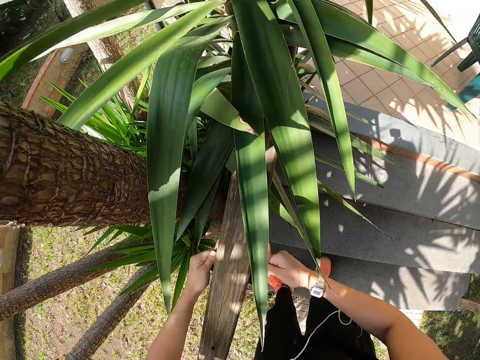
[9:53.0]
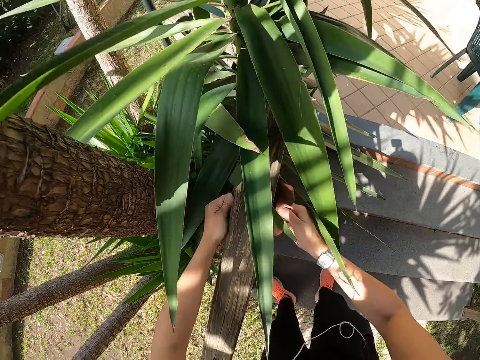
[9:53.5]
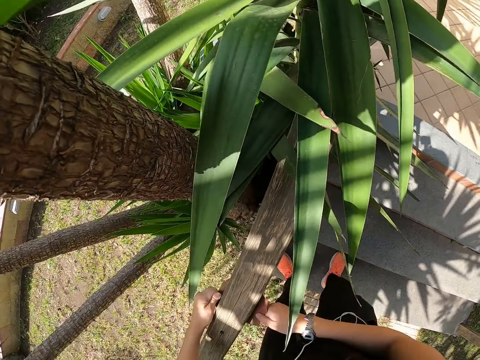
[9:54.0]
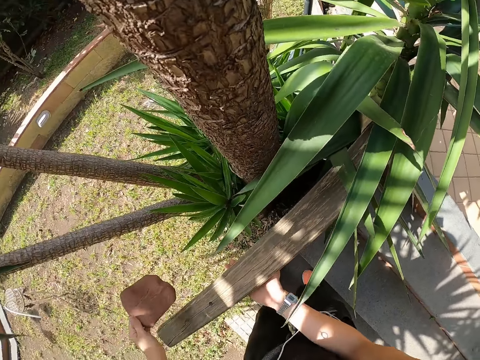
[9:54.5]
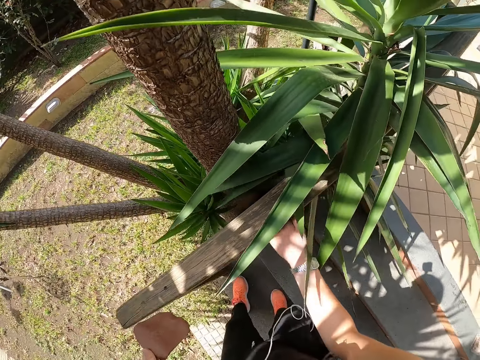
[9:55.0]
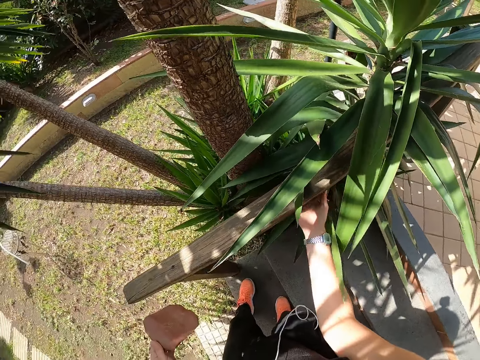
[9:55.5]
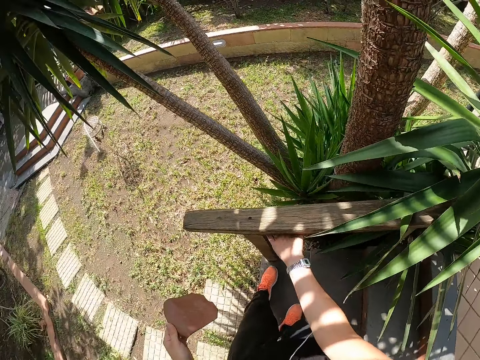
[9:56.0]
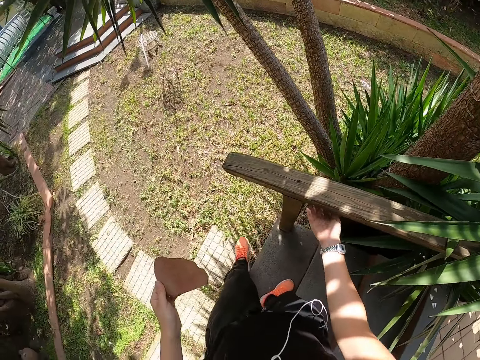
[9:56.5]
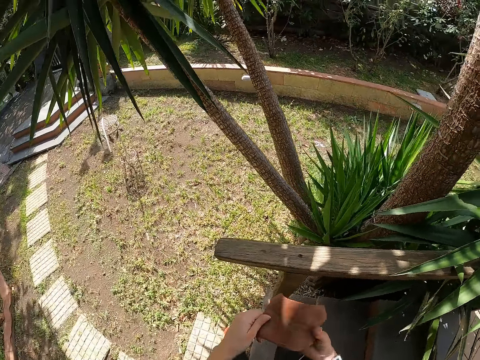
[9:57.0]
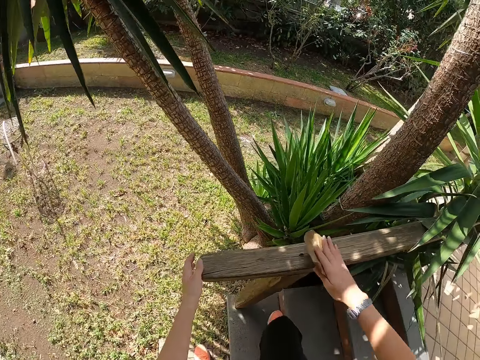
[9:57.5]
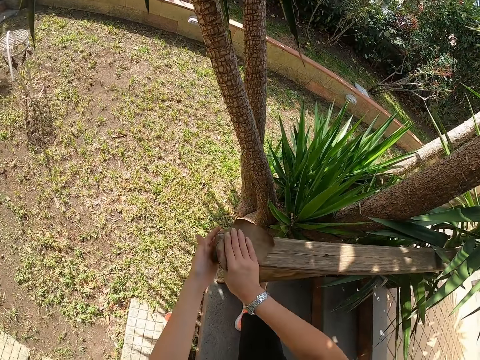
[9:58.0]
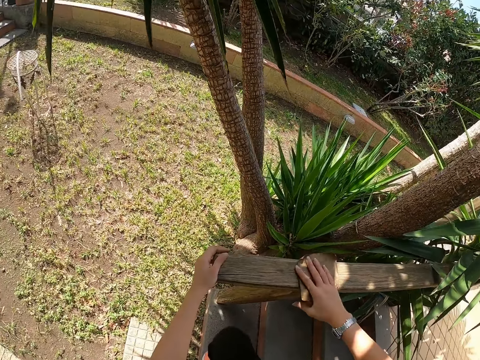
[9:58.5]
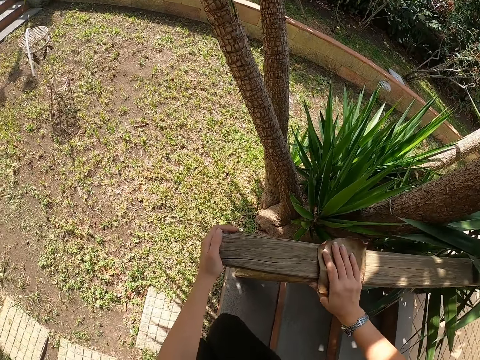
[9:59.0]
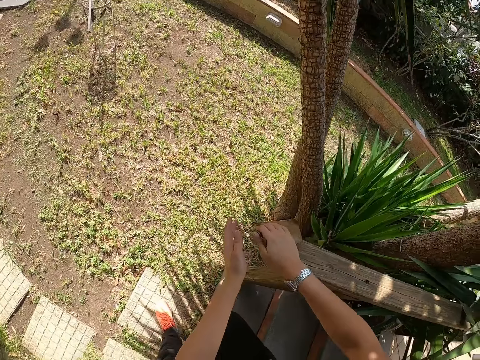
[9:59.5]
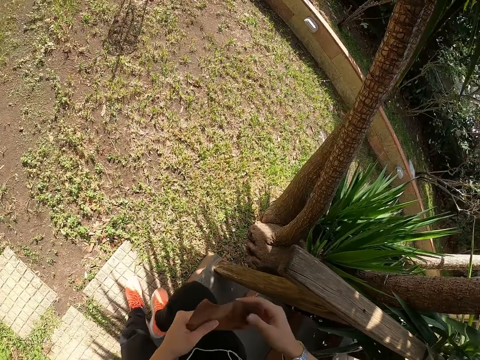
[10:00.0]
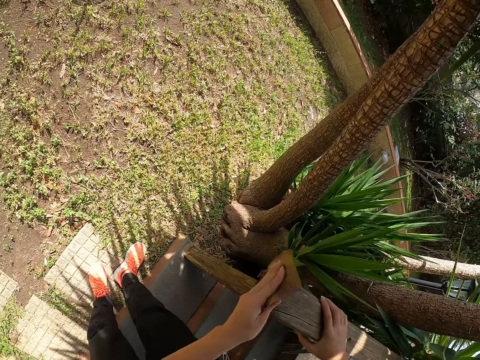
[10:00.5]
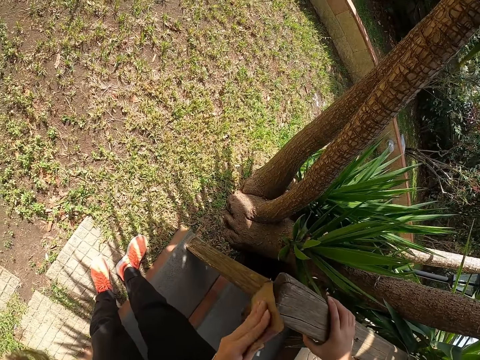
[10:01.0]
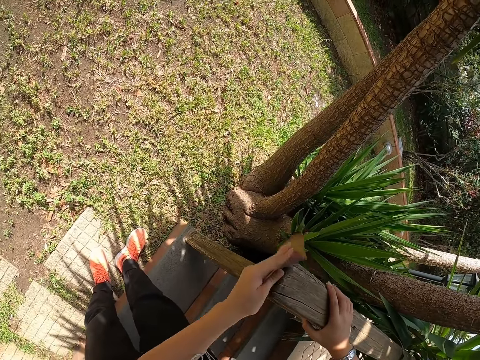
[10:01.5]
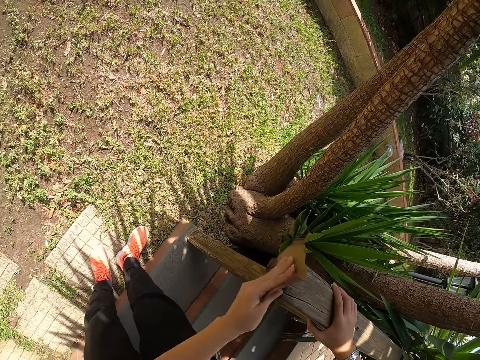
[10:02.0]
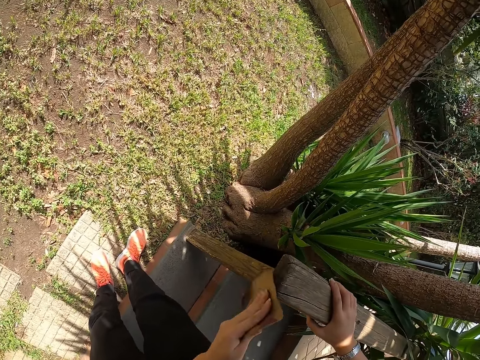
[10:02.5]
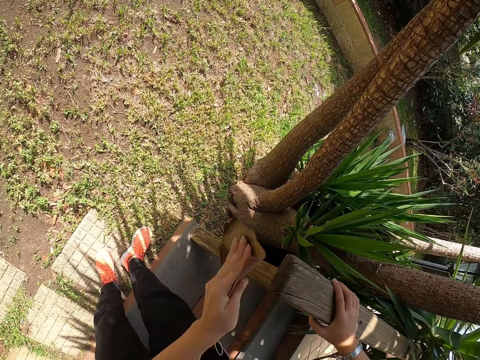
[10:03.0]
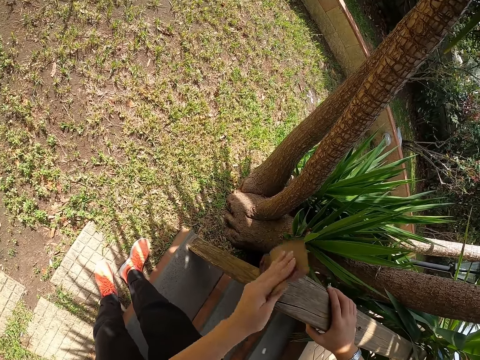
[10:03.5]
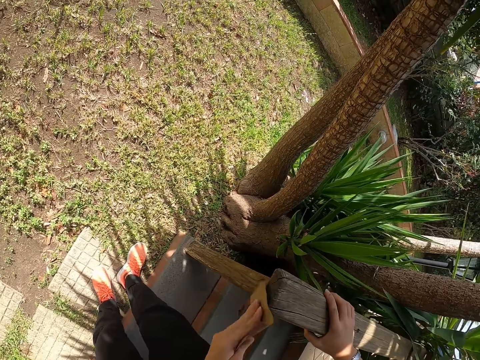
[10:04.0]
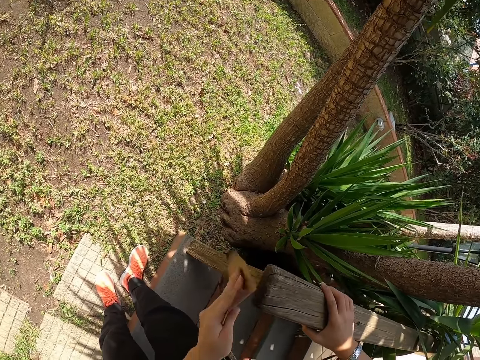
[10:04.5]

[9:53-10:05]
The camera wearer feels the wood with the right hand. They place the sandpaper on the right hand. They scrub the wood. They place the sandpaper on the left hand. They hold the wood with the right hand and scrub the wood.

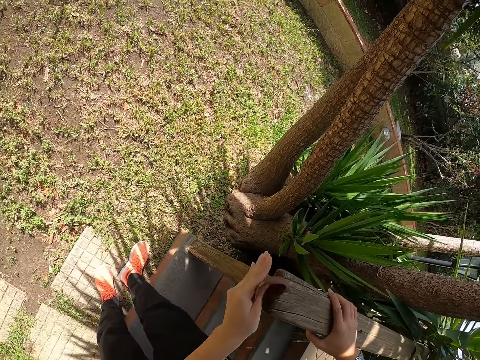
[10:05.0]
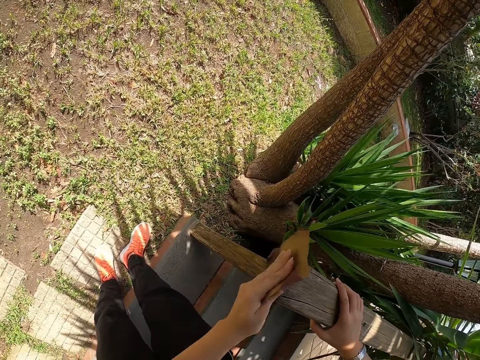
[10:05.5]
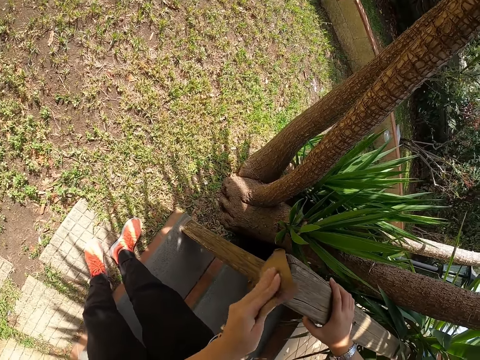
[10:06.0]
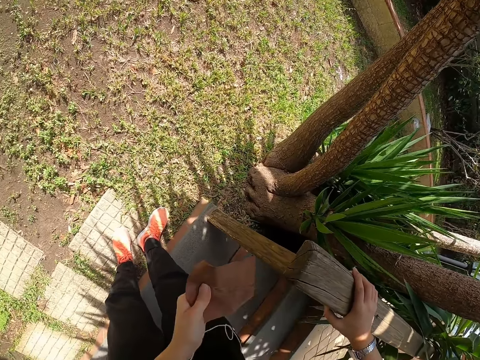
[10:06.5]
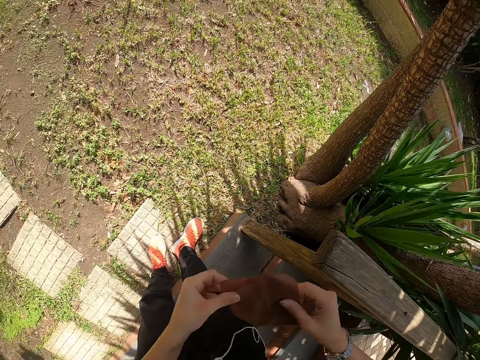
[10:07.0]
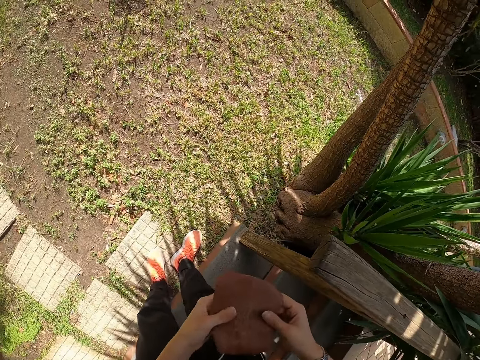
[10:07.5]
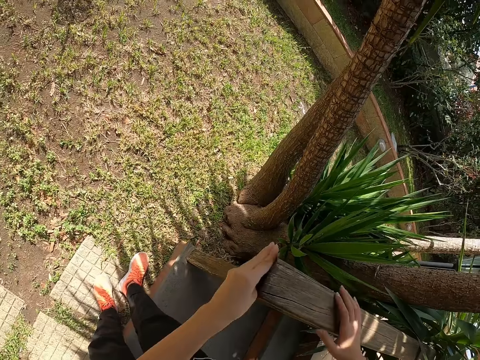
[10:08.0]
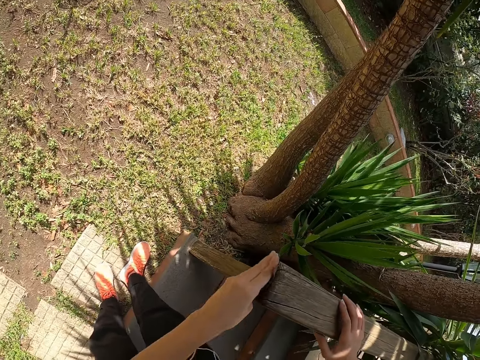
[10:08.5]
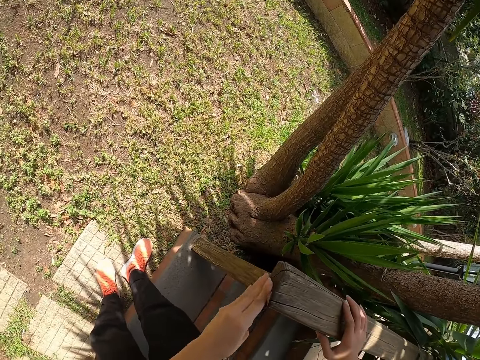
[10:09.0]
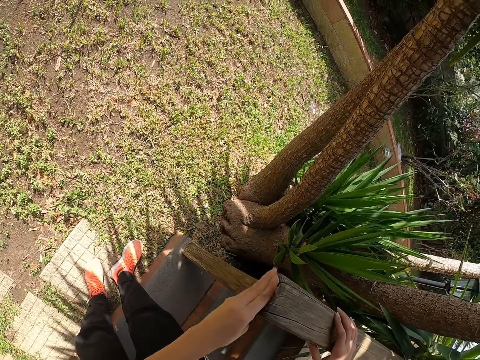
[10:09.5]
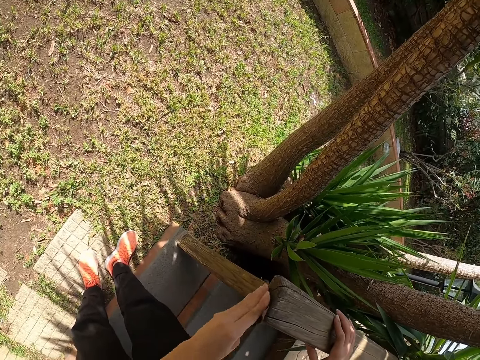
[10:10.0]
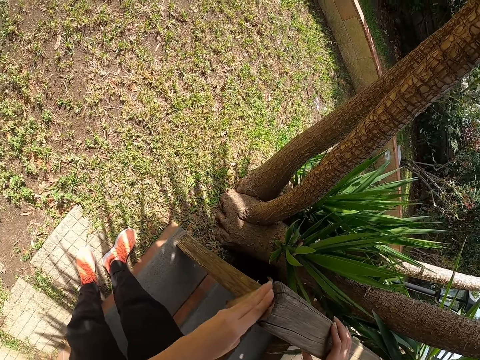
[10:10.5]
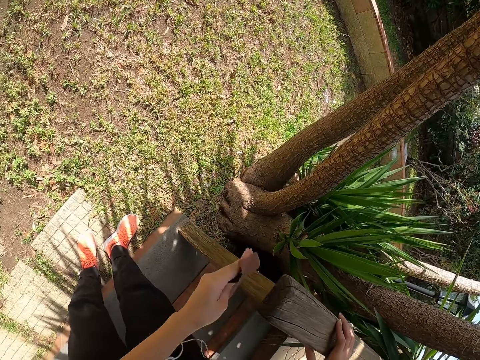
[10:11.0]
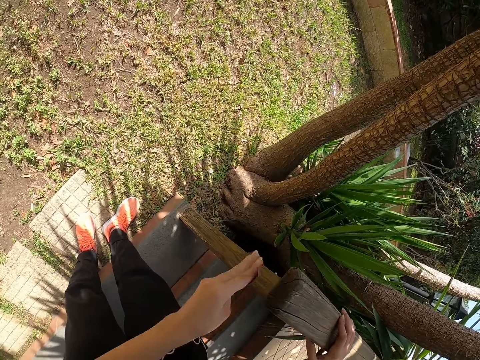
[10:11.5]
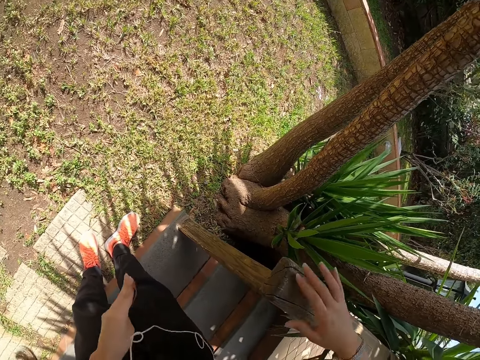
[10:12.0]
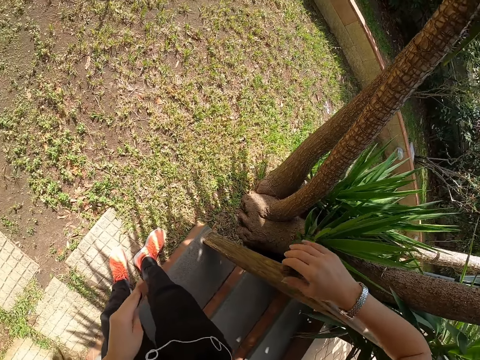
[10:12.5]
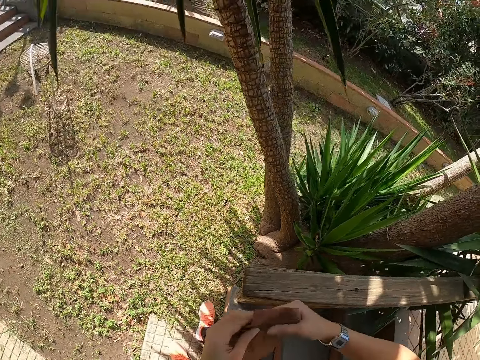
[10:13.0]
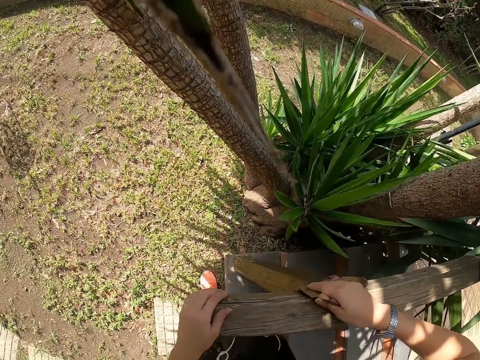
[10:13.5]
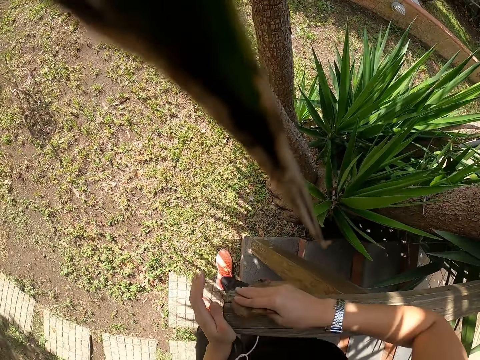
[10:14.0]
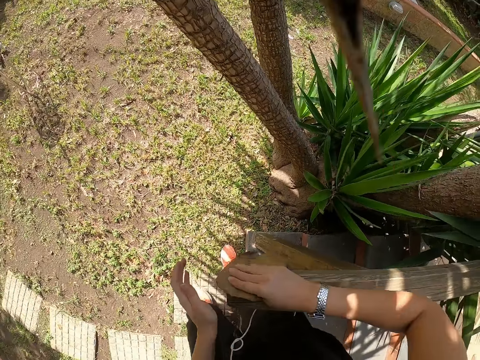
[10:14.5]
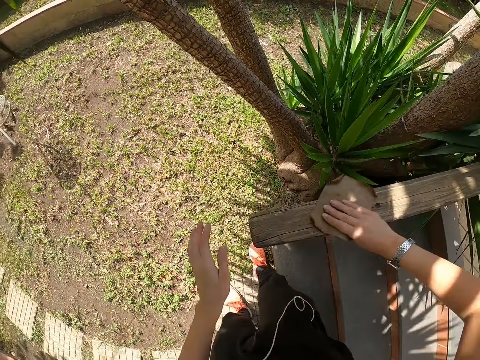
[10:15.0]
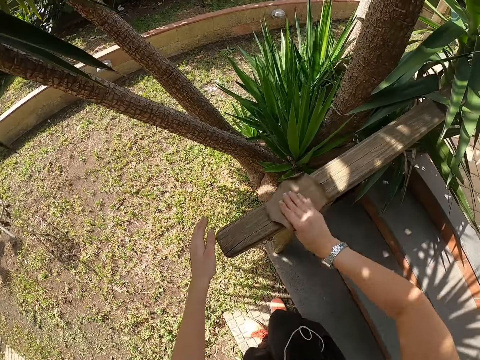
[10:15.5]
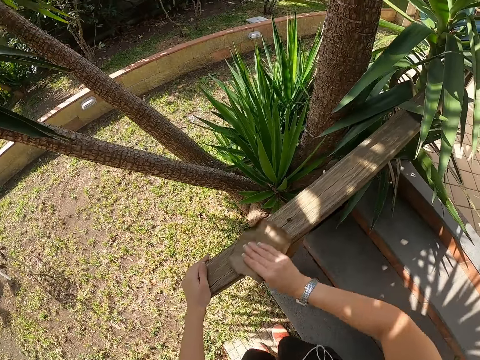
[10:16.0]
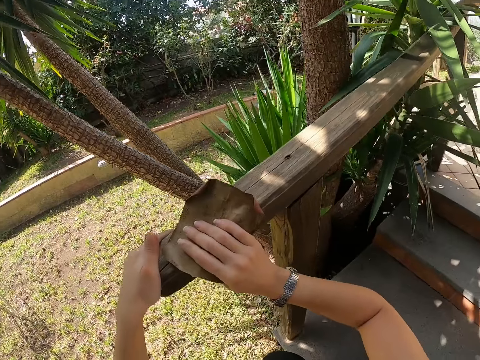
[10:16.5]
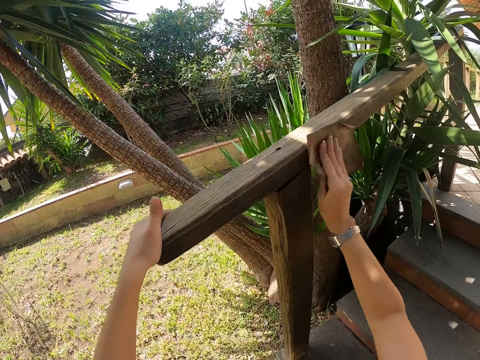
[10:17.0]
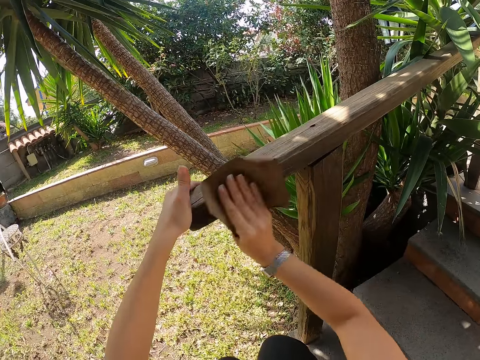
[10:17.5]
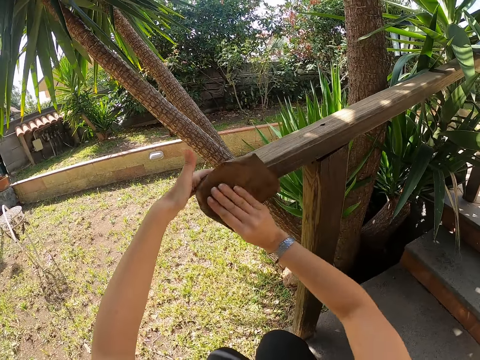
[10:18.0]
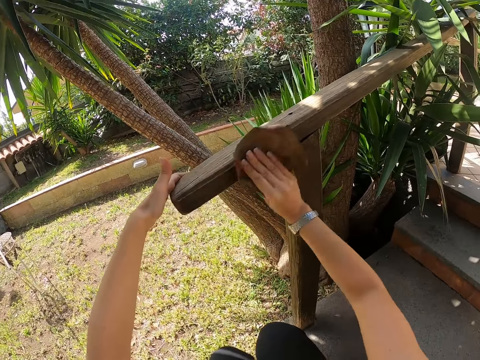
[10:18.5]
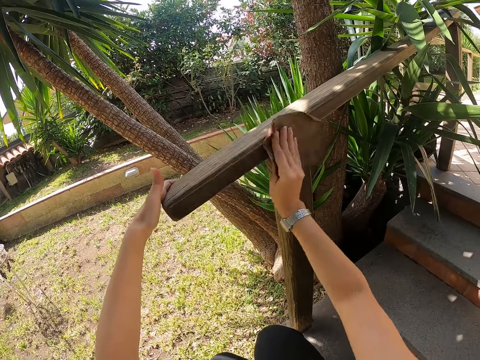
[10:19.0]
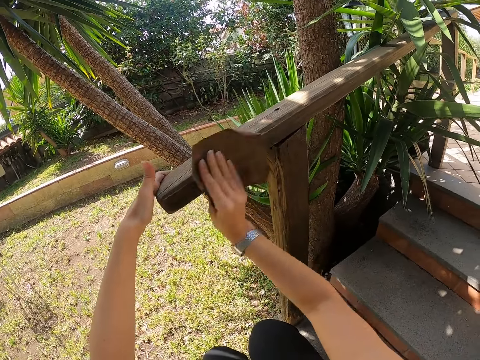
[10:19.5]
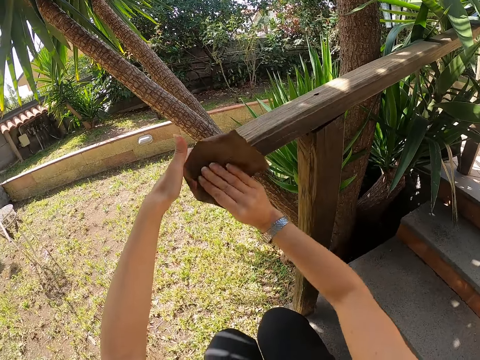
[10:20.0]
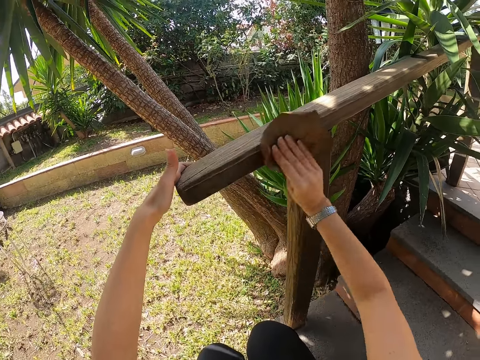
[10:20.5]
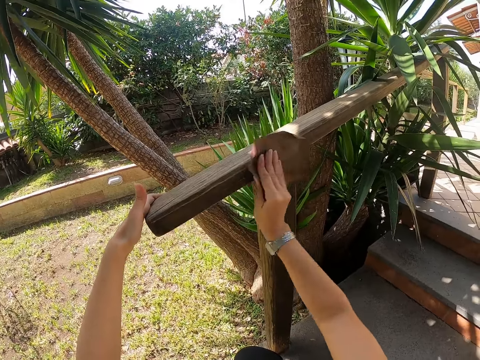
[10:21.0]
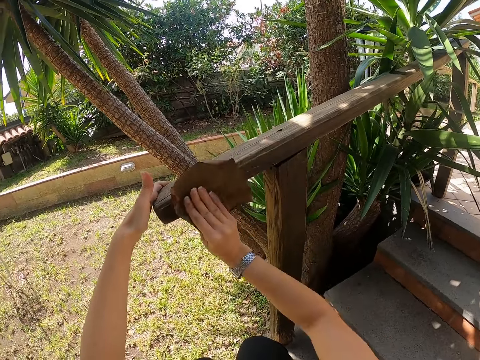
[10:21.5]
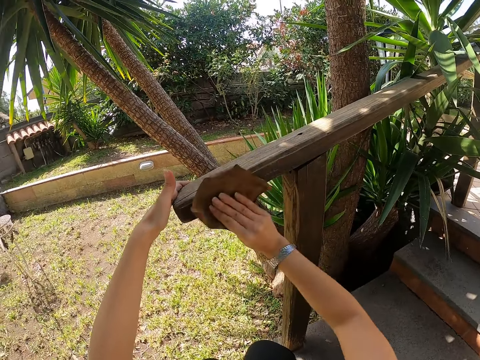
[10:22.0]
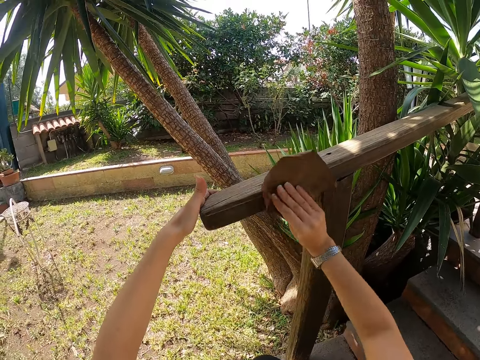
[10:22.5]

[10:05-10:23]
The camera wearer adjusts the sandpaper in the hands. They use the sandpaper on the wood.
